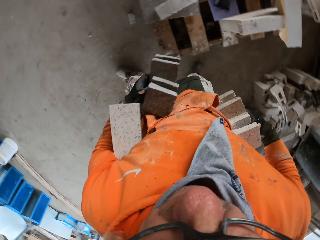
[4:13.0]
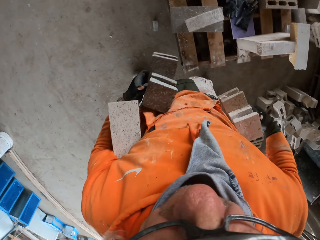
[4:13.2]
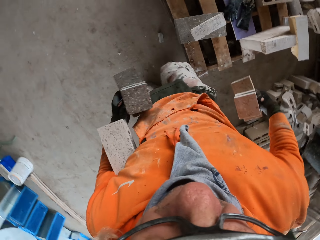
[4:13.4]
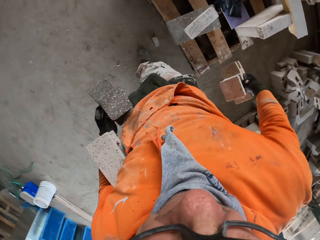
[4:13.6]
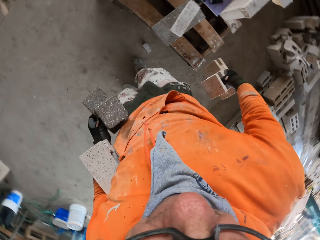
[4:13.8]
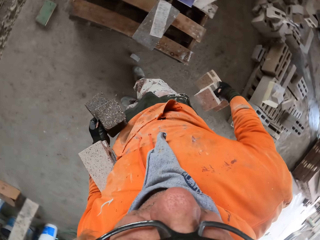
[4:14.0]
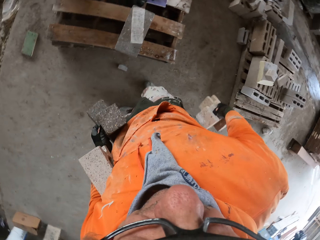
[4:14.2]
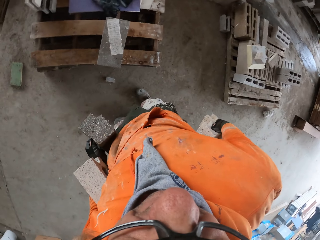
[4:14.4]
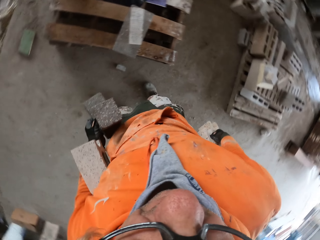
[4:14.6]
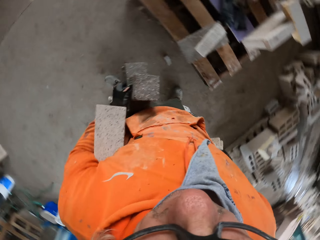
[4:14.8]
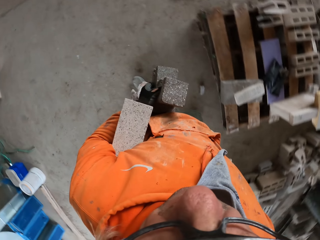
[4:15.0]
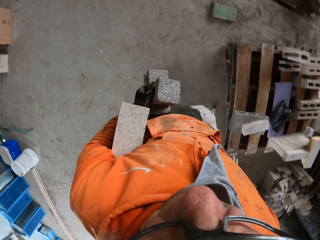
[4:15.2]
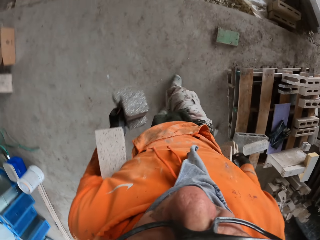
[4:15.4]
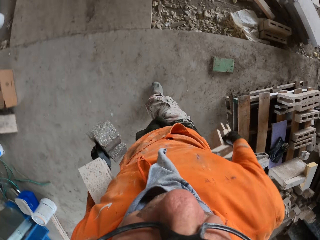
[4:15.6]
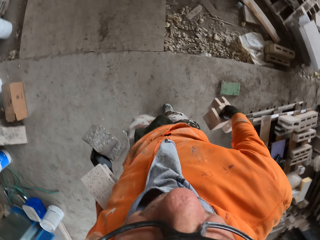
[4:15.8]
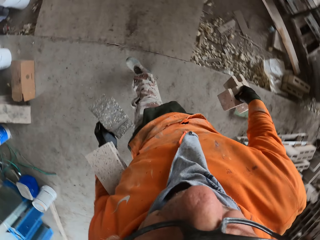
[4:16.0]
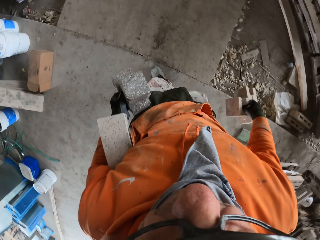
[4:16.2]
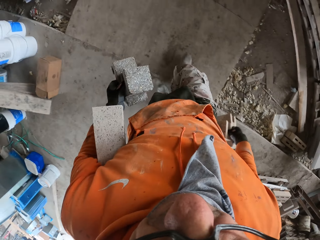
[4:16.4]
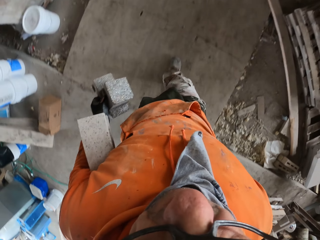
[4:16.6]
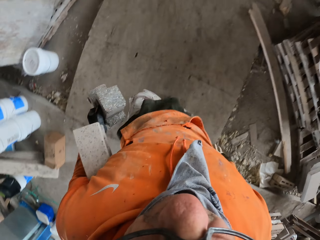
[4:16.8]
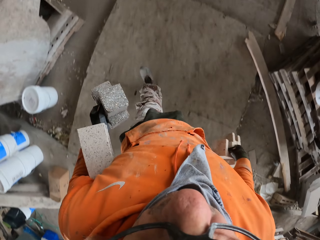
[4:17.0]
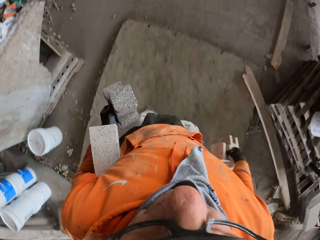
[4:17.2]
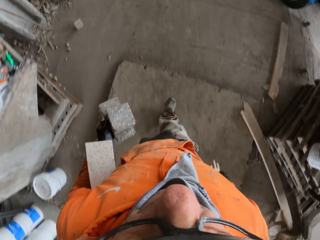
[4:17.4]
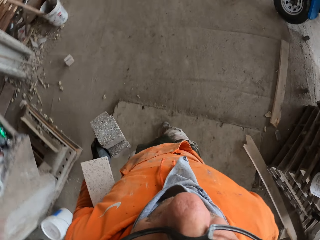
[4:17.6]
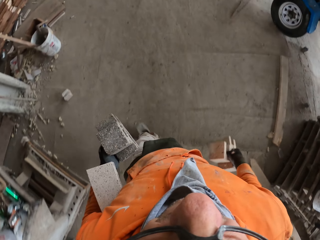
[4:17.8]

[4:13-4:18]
The camera wearer walks around a garage. They look around the garage. They walk around the garage.

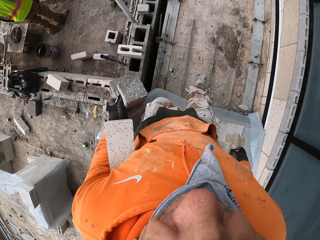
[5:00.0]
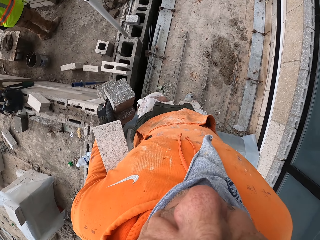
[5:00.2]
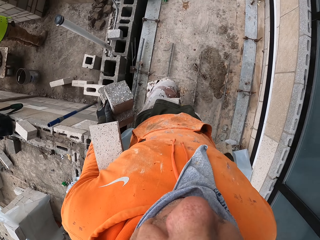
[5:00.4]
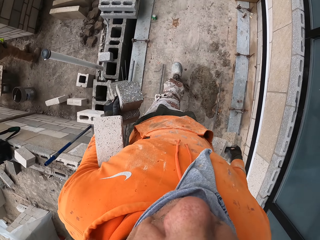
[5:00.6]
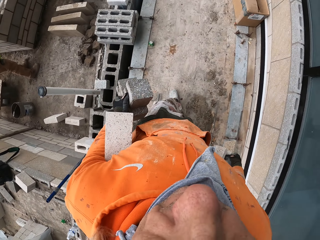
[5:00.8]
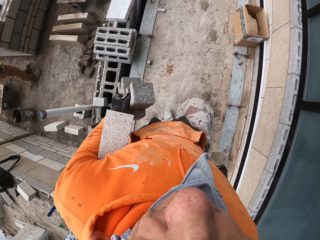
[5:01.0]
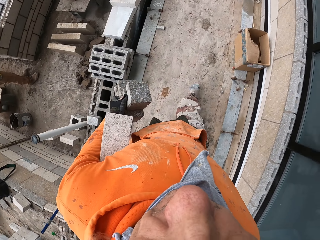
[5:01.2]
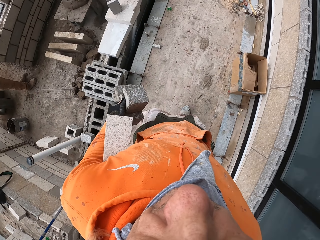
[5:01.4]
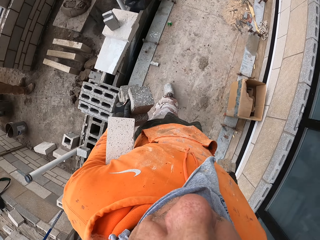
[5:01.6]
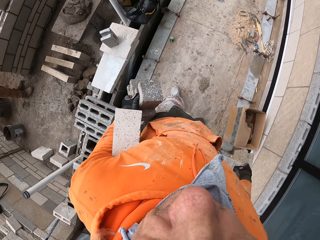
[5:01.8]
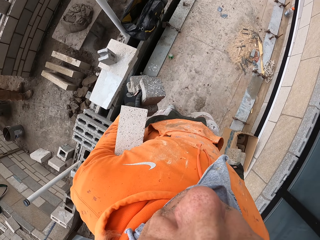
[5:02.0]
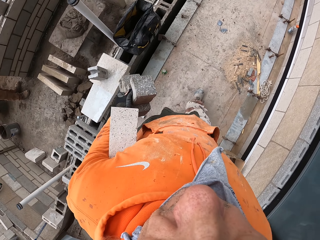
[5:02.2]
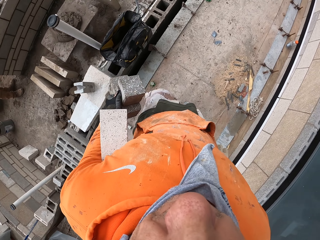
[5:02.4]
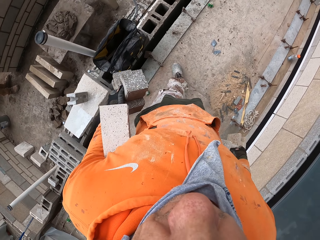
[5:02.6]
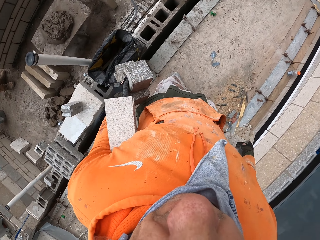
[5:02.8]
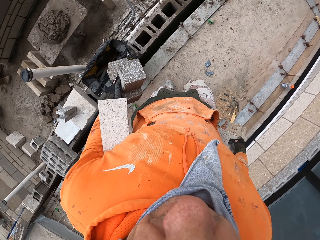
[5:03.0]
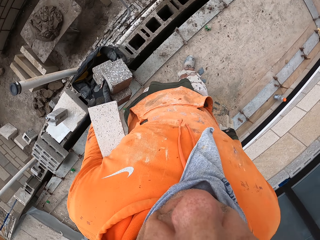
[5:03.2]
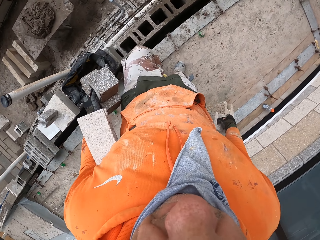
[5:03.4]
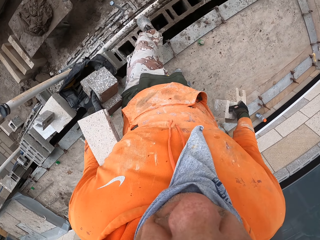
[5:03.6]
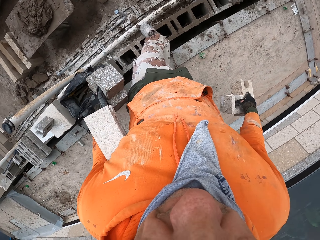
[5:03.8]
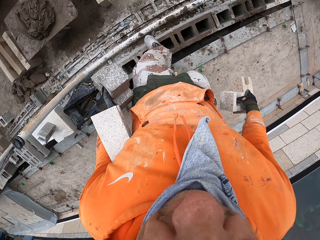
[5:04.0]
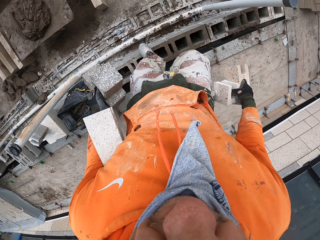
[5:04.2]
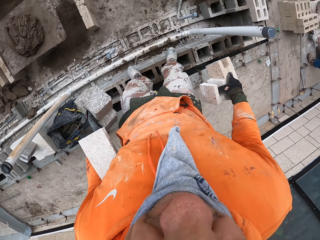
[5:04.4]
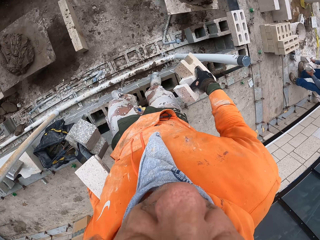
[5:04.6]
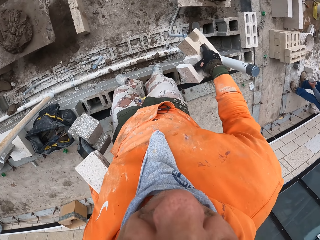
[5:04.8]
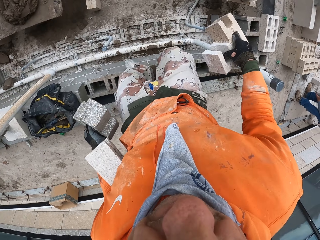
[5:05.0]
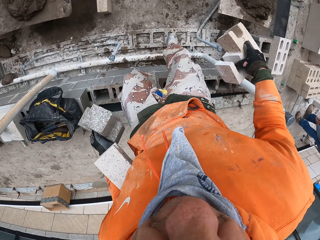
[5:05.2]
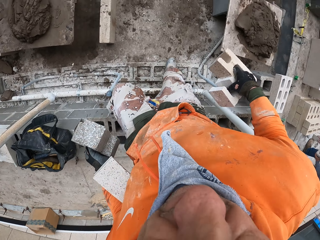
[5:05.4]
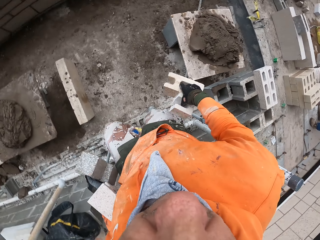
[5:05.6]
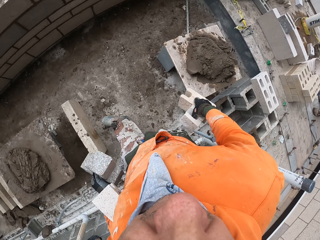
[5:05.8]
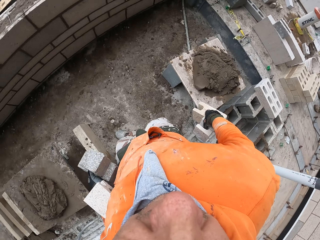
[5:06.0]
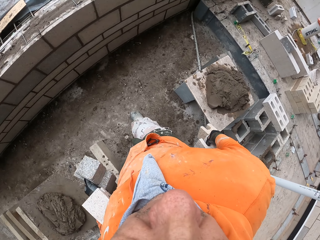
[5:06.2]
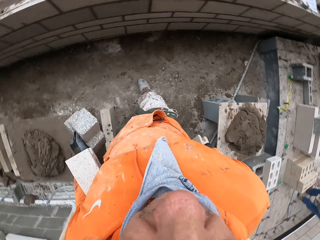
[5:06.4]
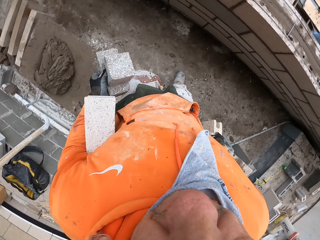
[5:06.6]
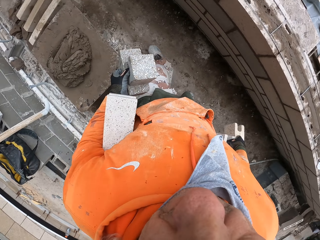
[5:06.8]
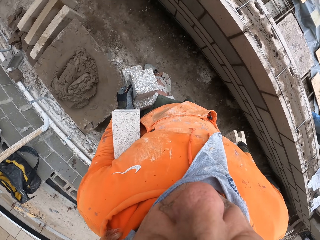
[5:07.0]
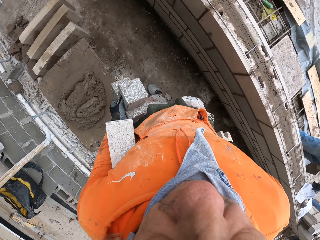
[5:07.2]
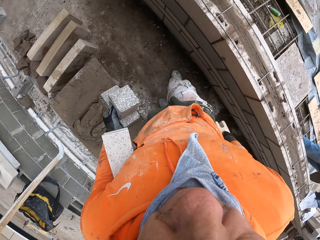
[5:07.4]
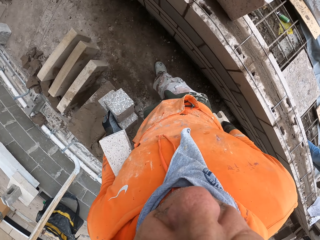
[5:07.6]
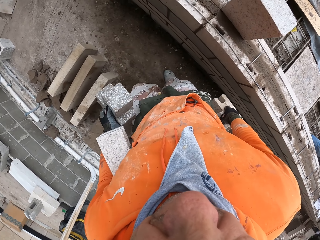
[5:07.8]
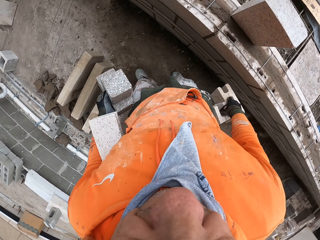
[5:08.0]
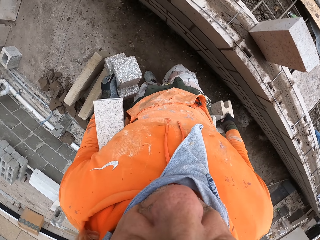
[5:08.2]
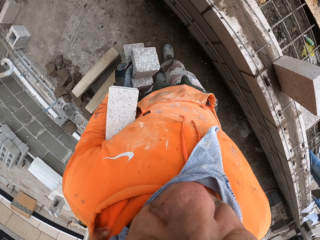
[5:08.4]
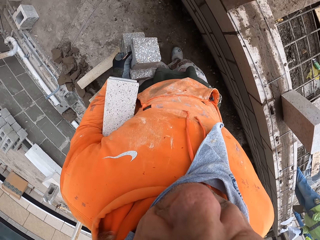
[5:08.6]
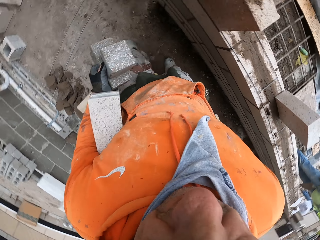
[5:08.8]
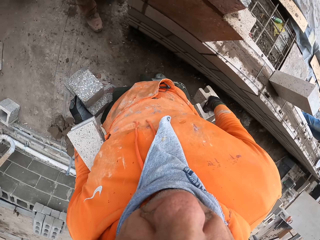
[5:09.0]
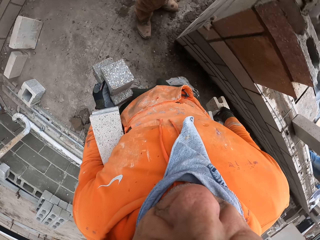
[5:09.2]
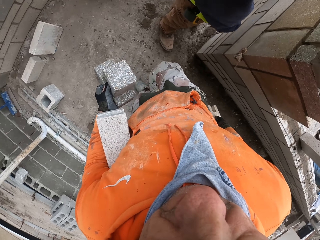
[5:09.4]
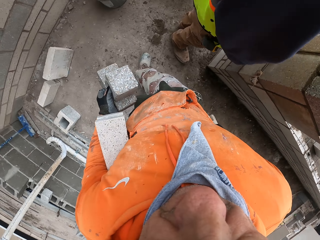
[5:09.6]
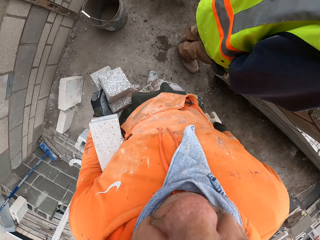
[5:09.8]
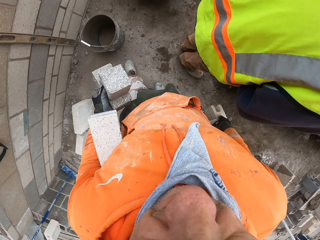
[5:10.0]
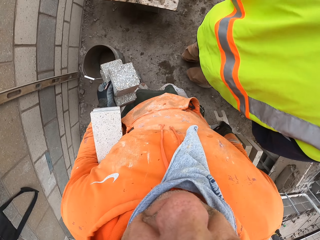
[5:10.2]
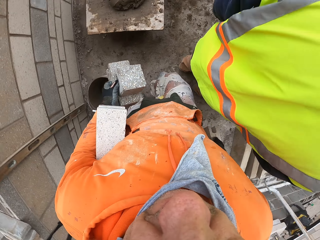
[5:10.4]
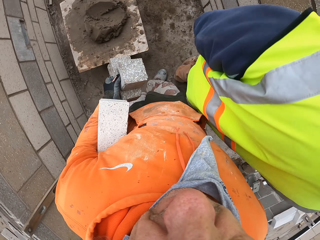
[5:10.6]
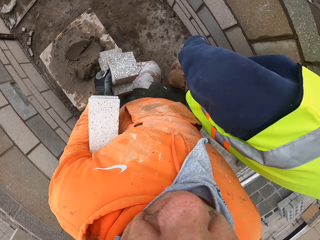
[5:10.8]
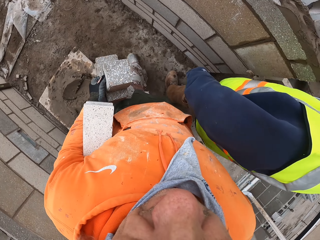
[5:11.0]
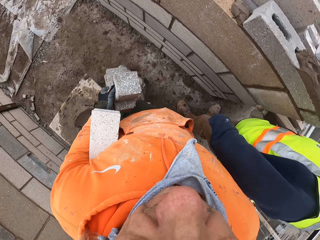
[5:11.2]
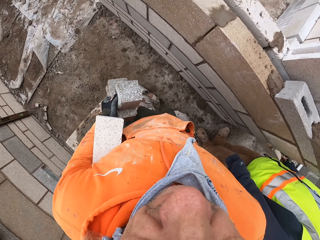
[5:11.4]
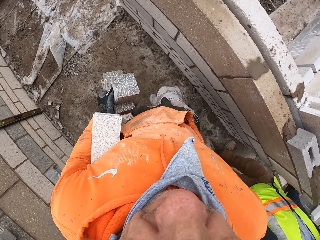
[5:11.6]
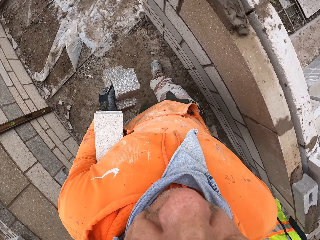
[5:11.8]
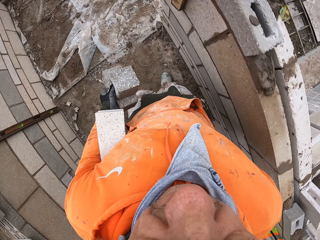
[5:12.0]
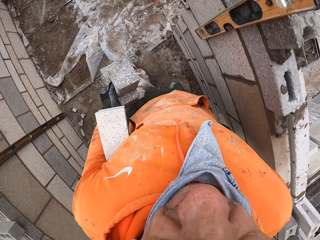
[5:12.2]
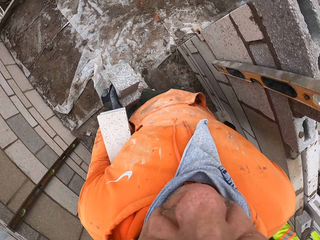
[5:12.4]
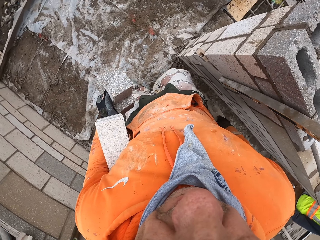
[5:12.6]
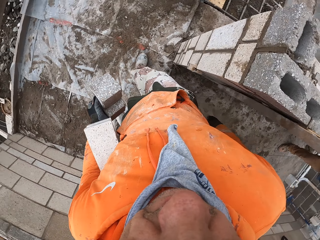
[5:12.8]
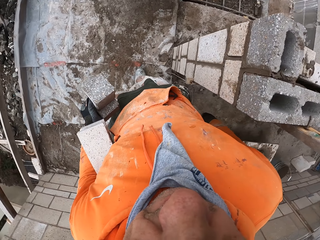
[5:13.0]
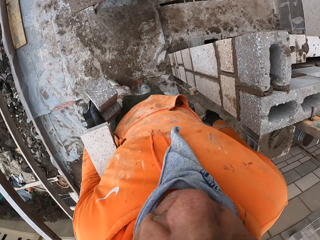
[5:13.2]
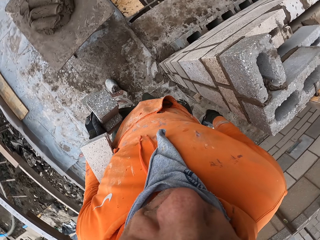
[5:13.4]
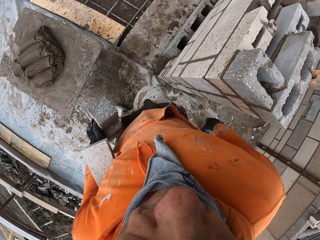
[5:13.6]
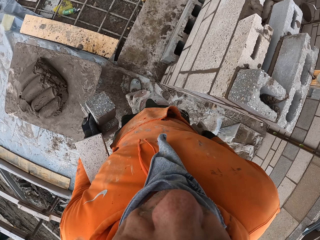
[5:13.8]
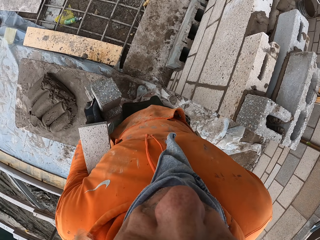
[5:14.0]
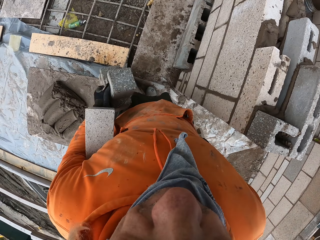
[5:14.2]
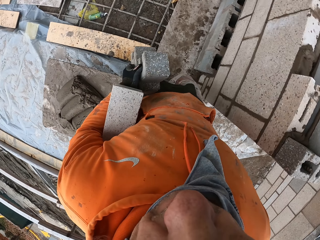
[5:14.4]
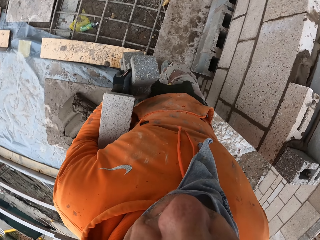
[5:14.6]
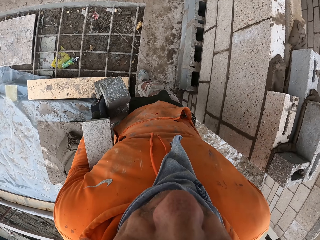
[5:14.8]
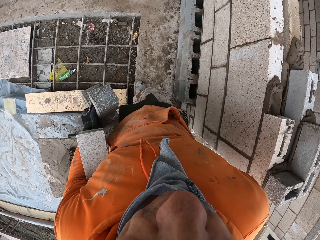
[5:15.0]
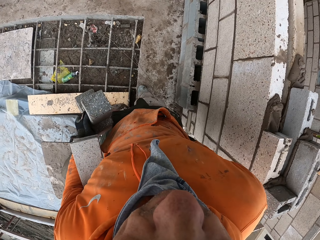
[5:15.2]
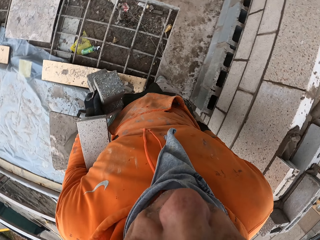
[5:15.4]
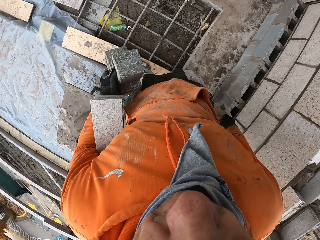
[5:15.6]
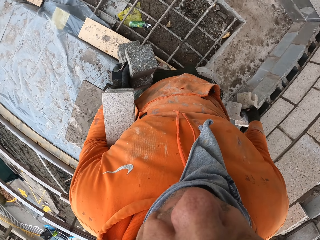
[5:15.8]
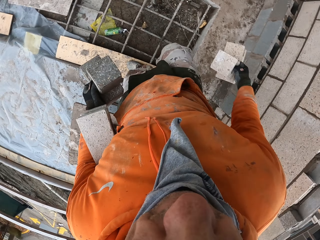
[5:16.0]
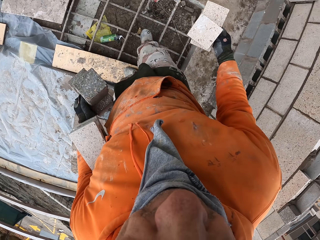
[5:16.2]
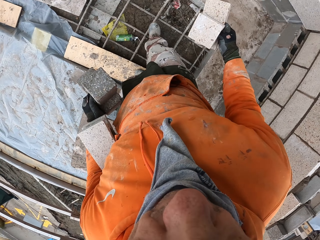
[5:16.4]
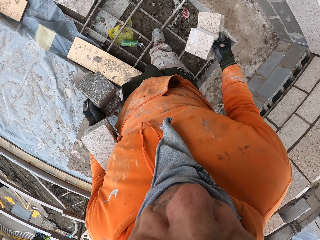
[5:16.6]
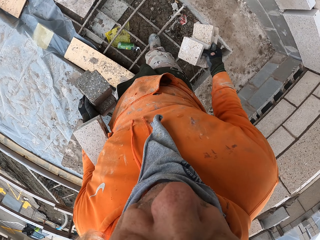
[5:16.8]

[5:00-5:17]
A man moves around a garage. The camera wearer walks down the staircase. They walk around the building. The man looks at the camera wearer. The camera wearer walks around the building. They step on the wire.
